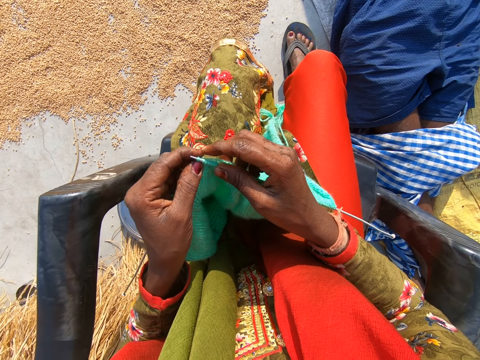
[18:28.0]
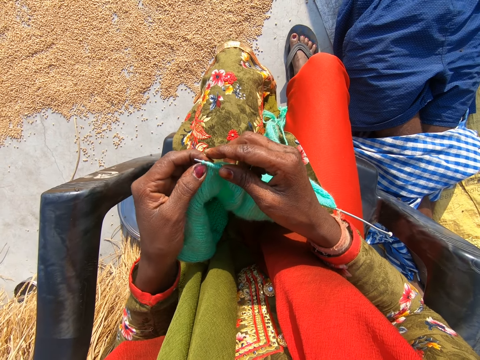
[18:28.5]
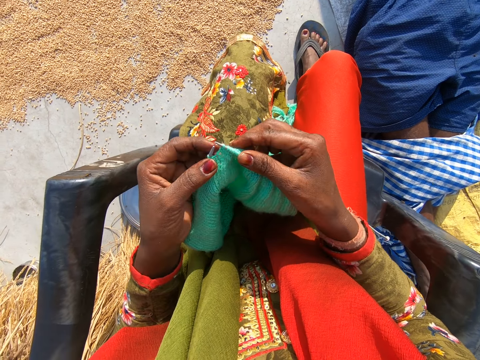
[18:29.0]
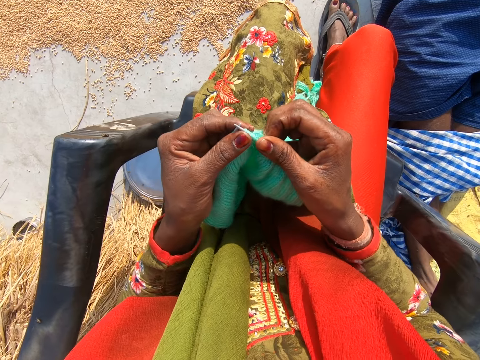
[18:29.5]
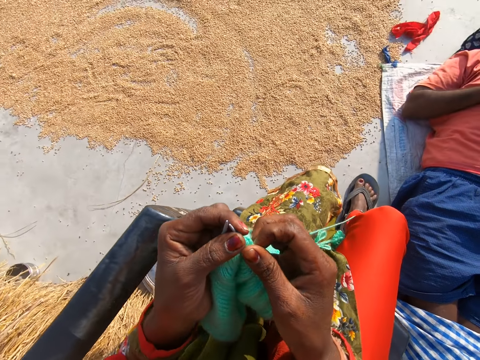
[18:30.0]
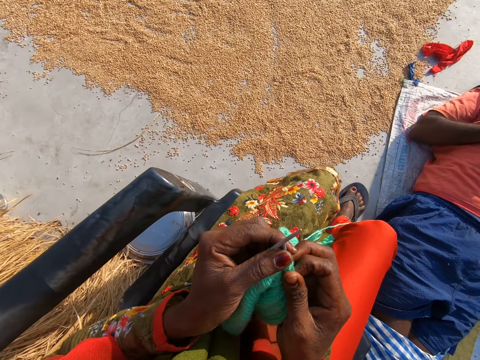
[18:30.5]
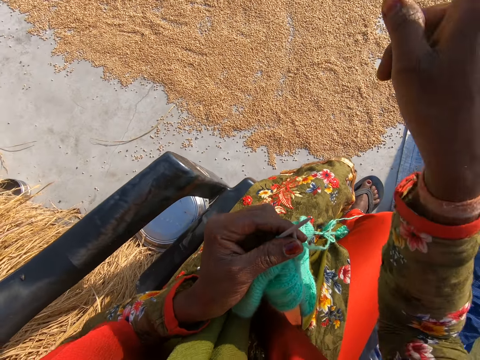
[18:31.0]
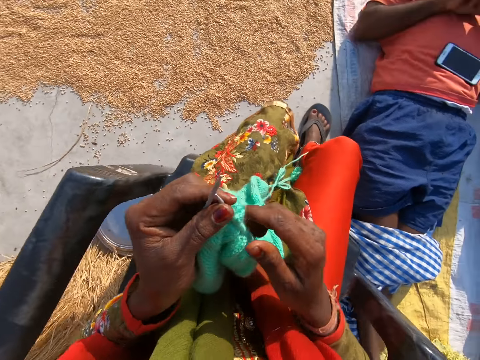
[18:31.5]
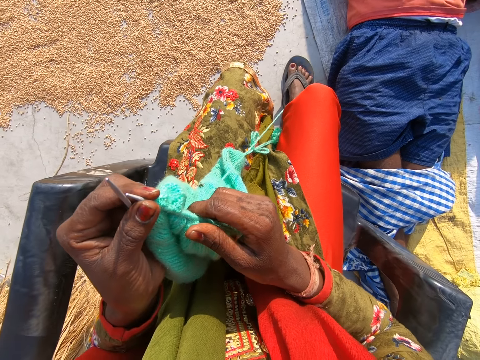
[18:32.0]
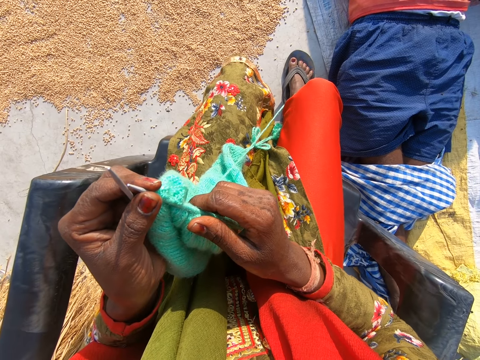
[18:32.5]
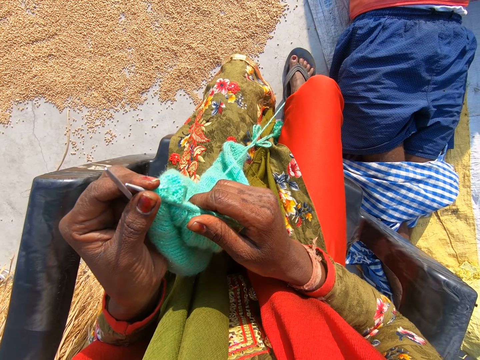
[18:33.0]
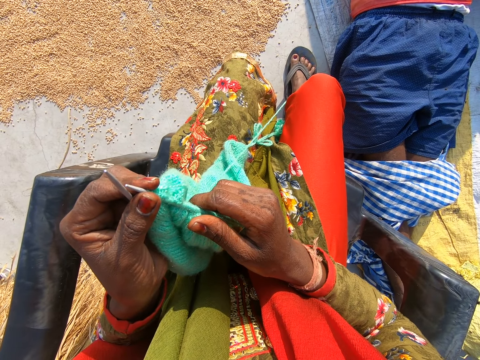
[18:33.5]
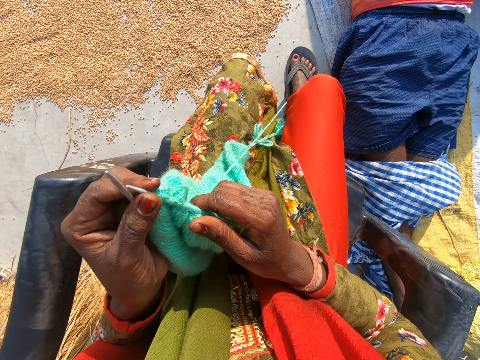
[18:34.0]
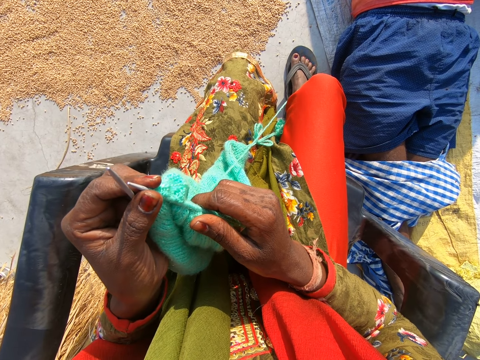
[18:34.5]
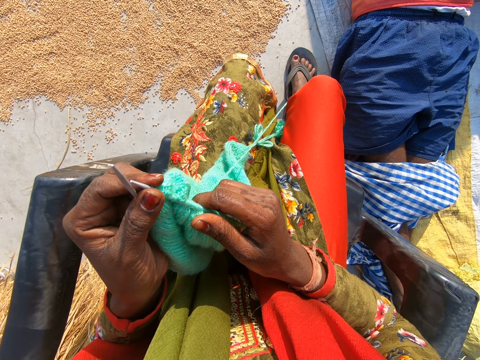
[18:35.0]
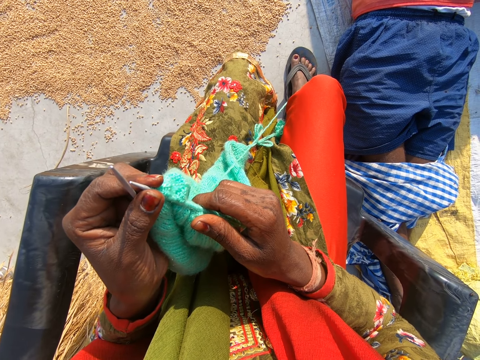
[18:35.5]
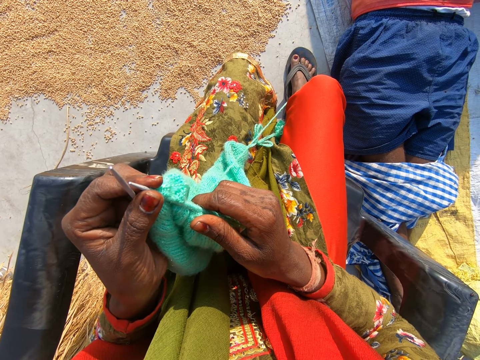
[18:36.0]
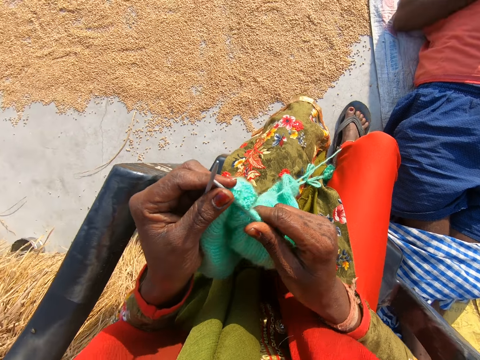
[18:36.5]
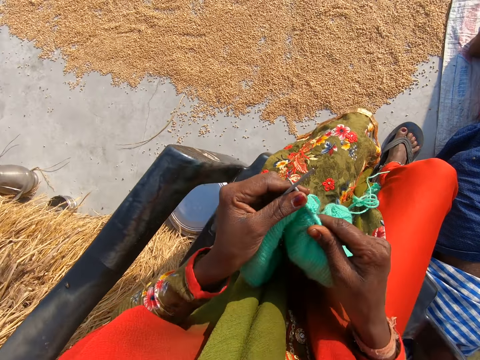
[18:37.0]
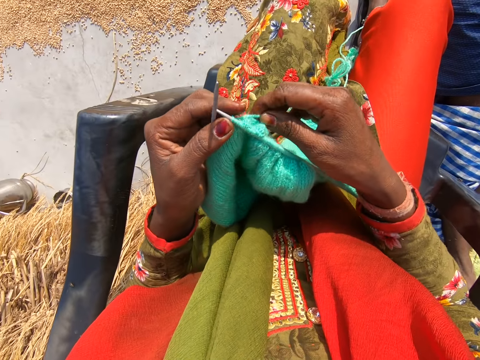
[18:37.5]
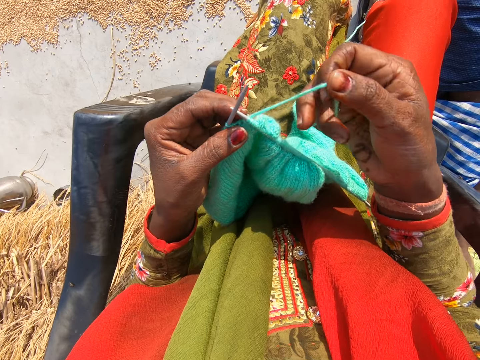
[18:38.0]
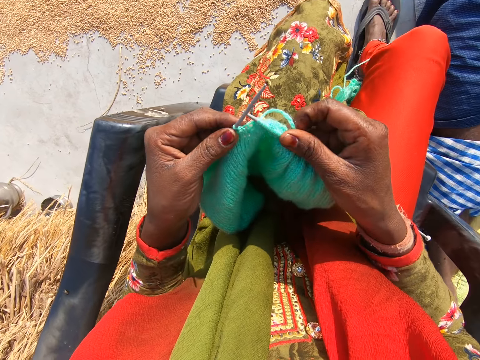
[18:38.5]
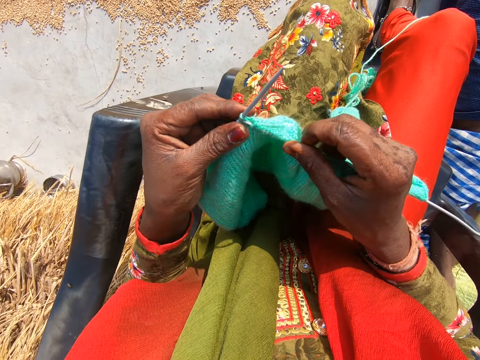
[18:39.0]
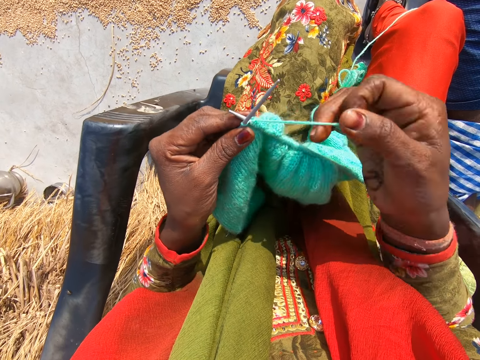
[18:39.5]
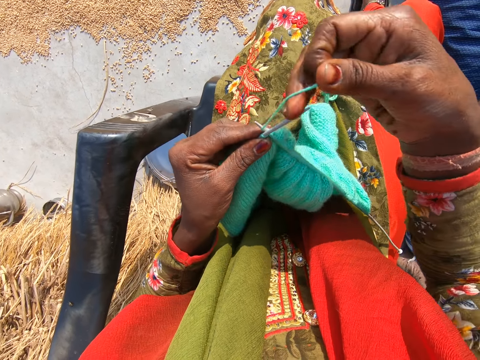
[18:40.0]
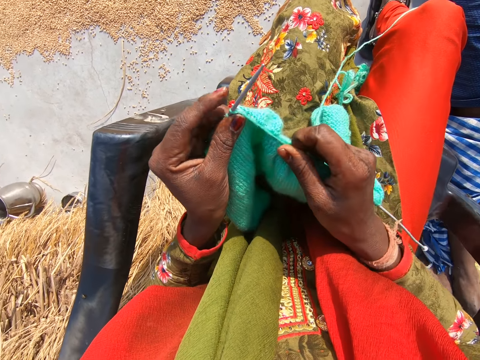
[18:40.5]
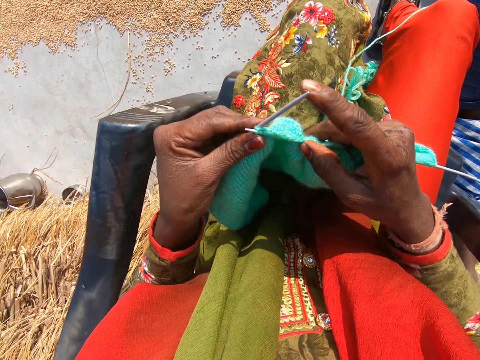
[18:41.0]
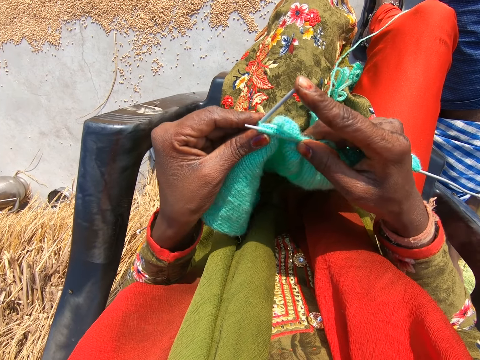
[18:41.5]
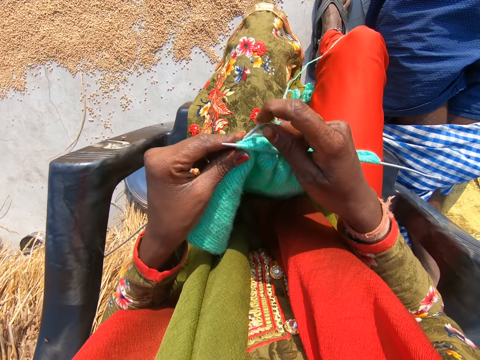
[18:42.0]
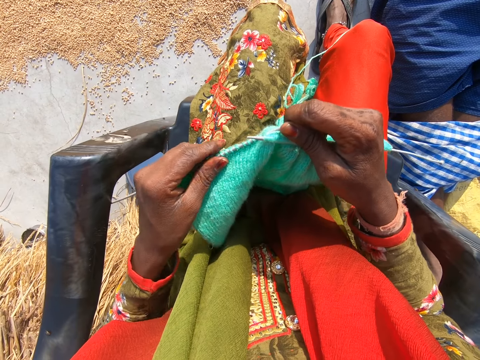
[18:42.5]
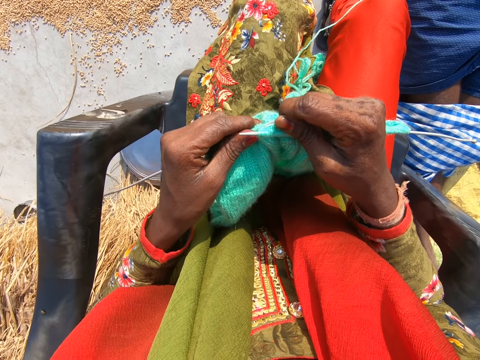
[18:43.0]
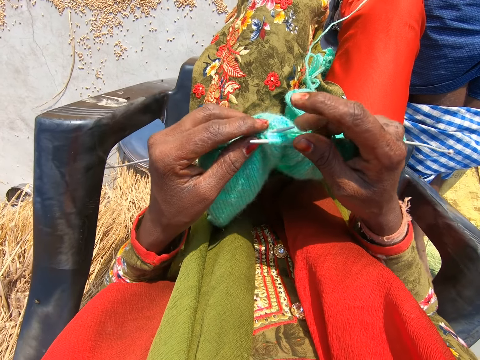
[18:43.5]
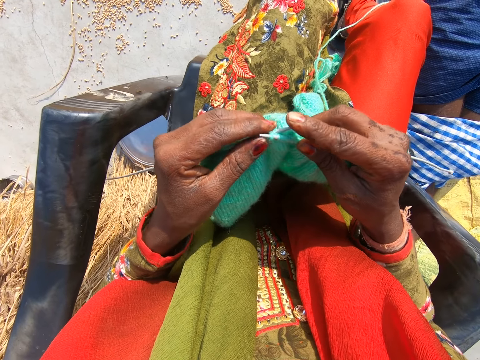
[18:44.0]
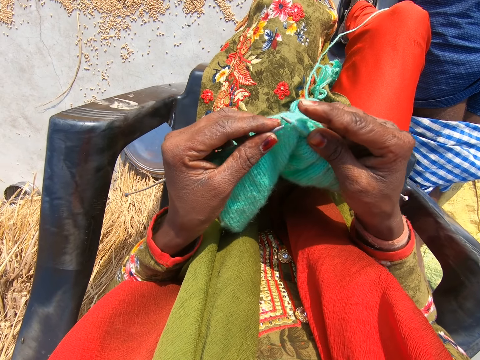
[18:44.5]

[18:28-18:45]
The camera wearer does a hand gesture. She holds on to the crochet for a while. She knits the cloth with the wool and the needles. She adjusts the cloth on the other needle with her left hand.

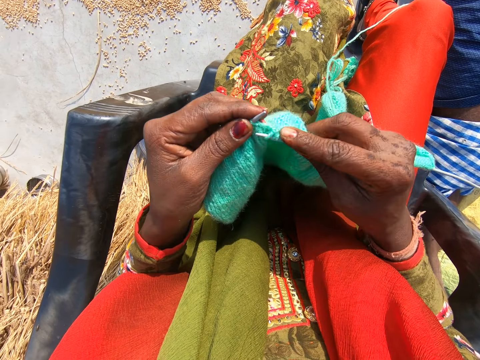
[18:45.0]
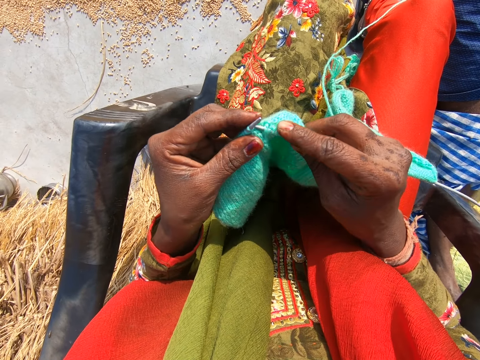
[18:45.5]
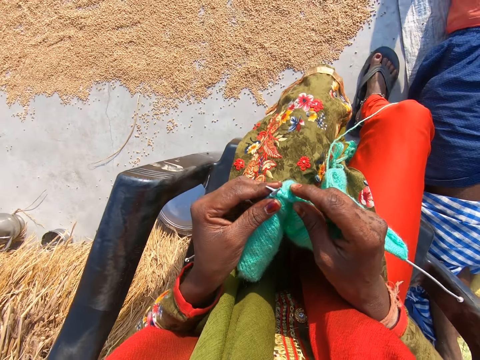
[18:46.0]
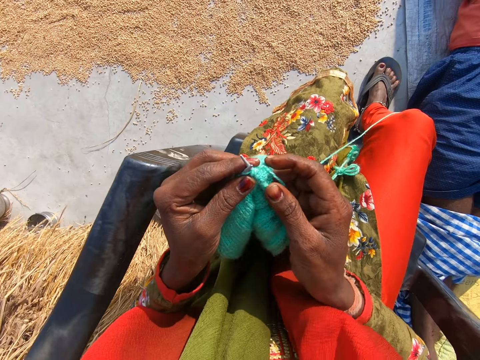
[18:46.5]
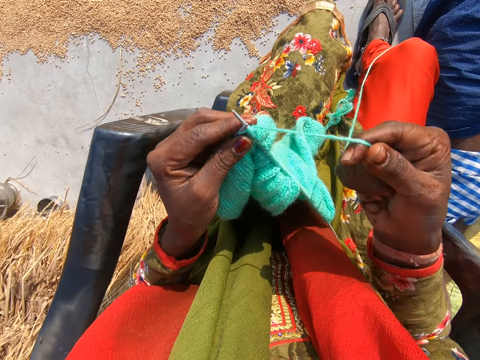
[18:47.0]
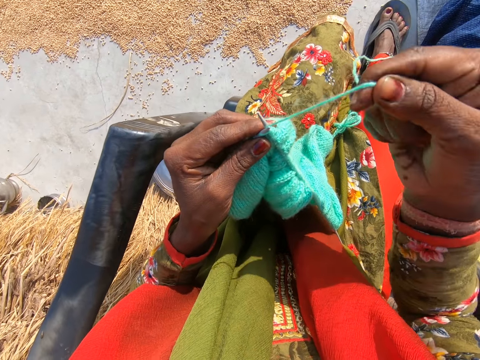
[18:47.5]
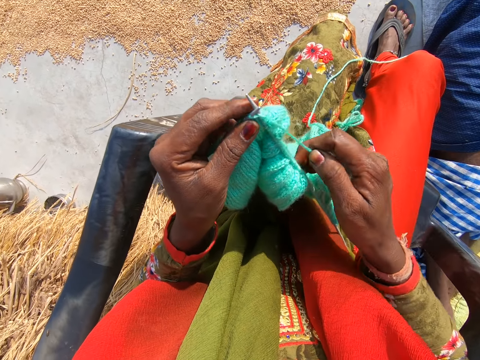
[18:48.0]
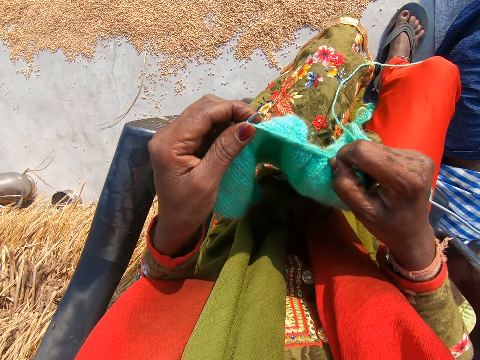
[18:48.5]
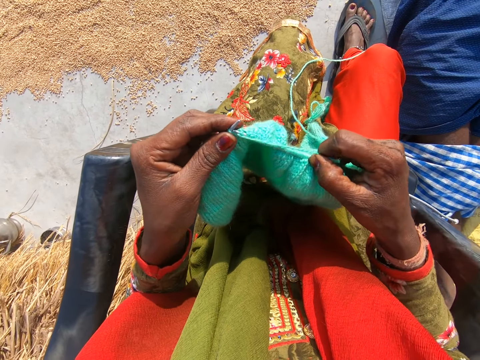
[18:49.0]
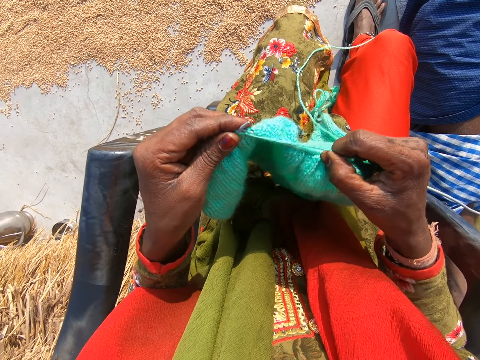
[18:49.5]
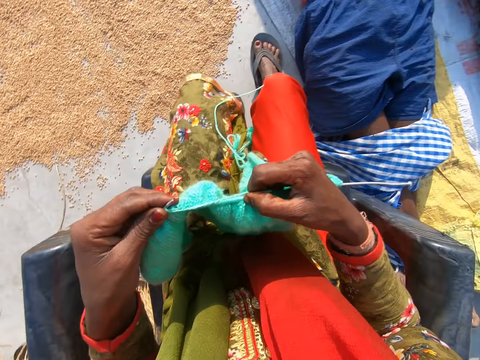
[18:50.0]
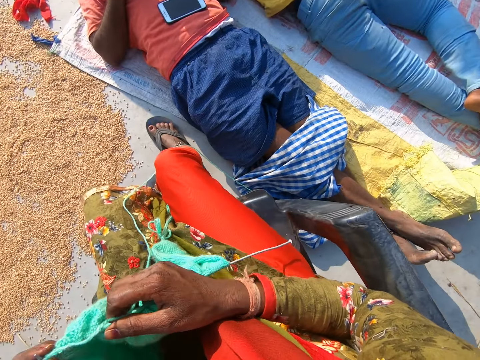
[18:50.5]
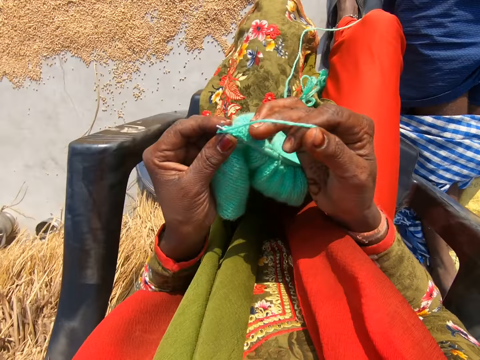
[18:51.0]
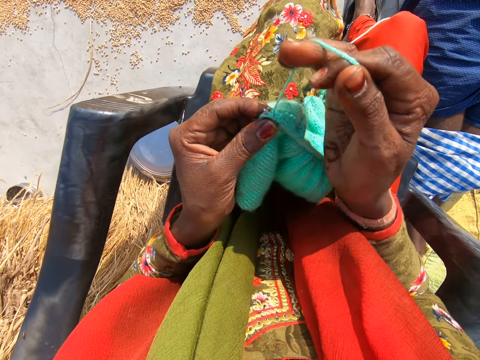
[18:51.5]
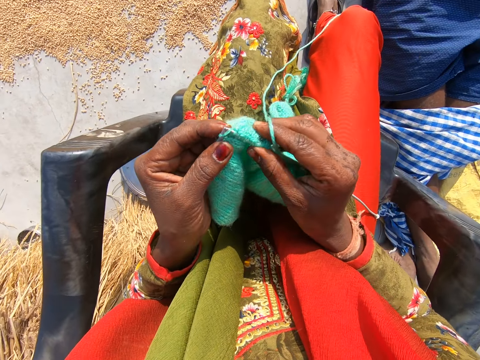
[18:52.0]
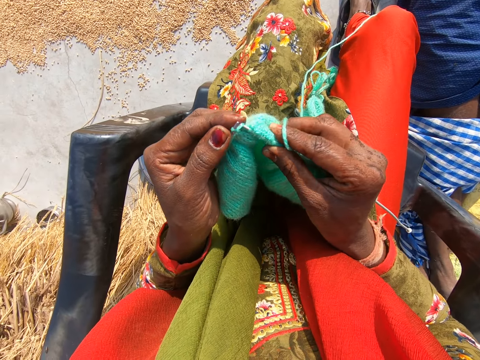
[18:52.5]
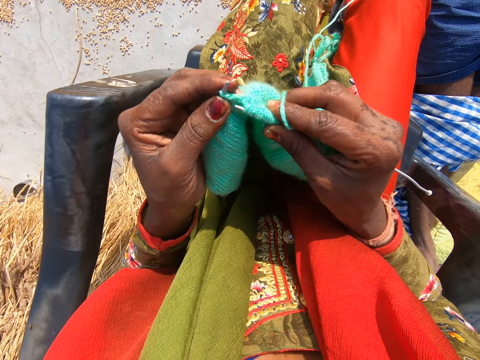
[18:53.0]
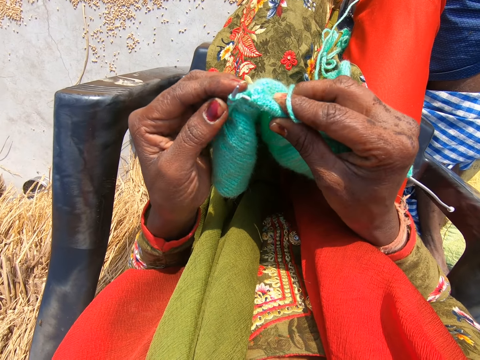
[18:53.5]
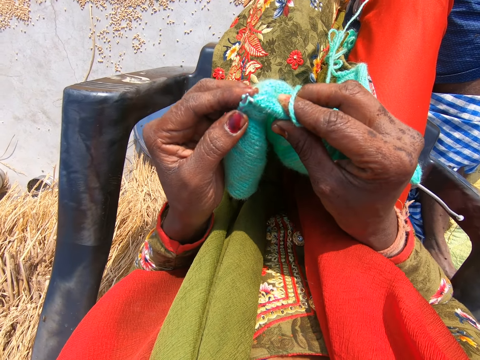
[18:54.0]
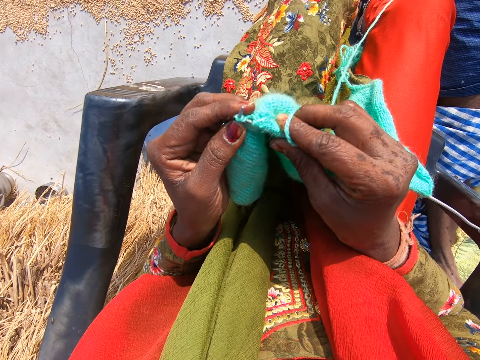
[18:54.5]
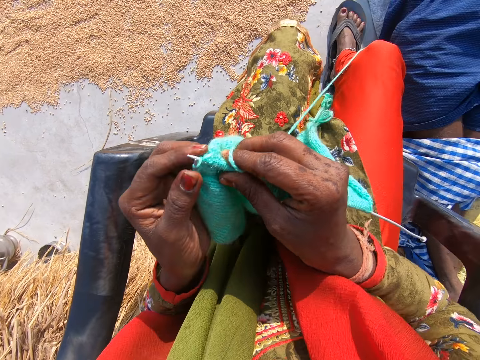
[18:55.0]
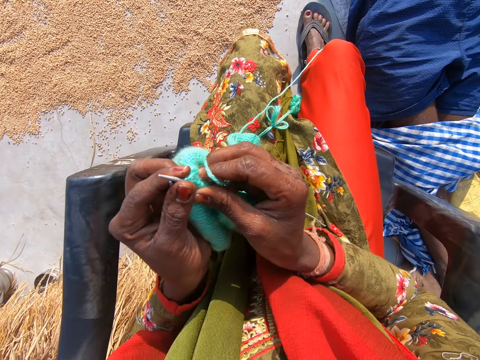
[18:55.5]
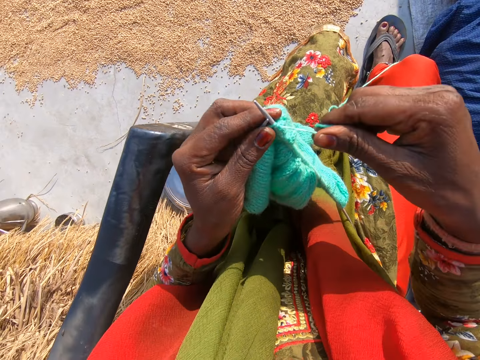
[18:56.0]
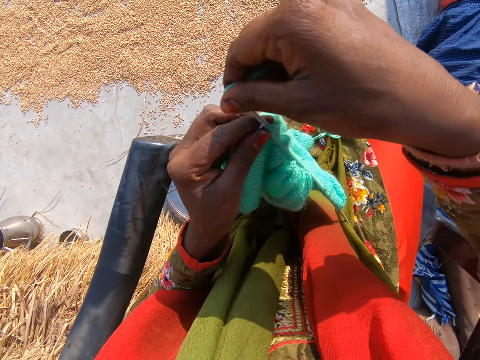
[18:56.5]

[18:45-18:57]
The camera wearer knits the cloth with the wool and the needles. She adjusts the cloth on the needle with her right hand.
